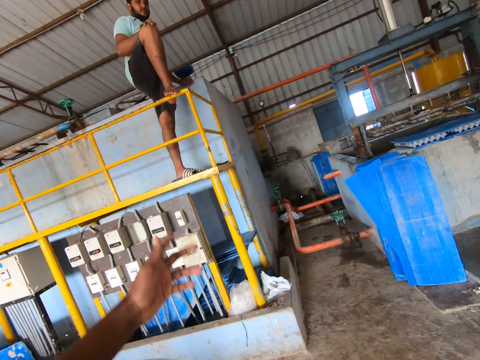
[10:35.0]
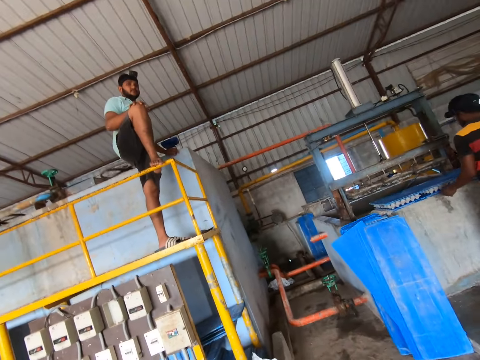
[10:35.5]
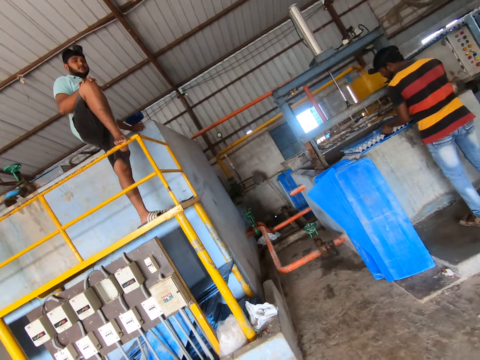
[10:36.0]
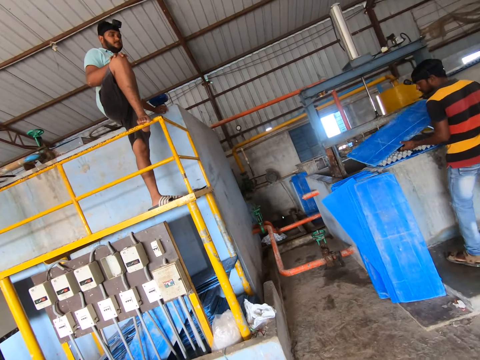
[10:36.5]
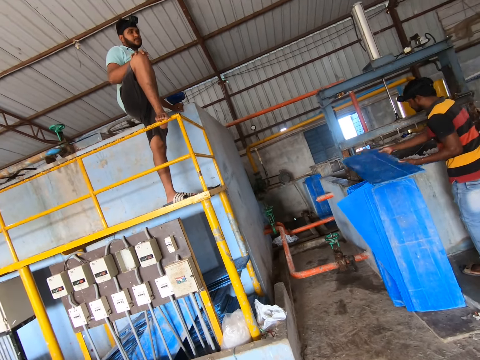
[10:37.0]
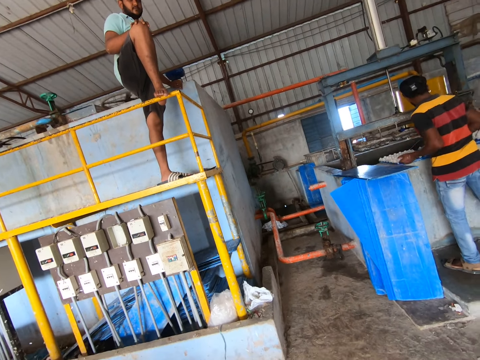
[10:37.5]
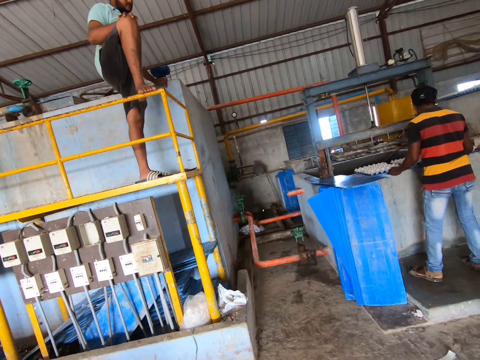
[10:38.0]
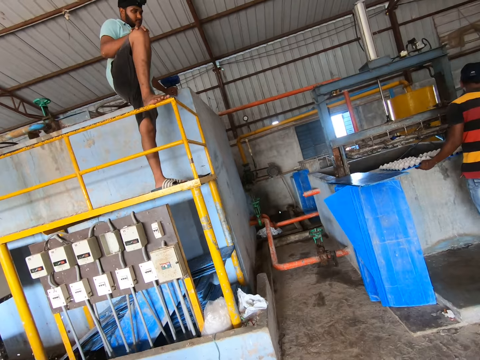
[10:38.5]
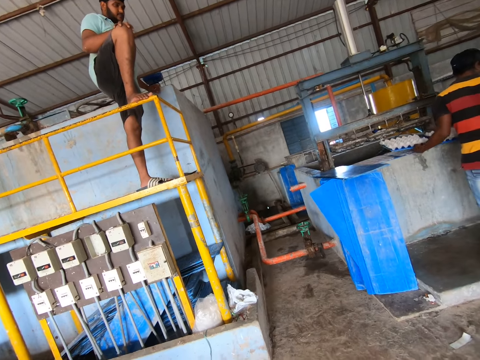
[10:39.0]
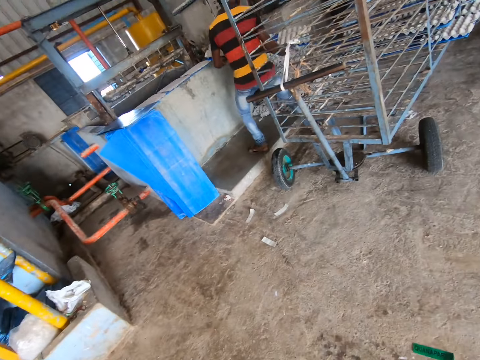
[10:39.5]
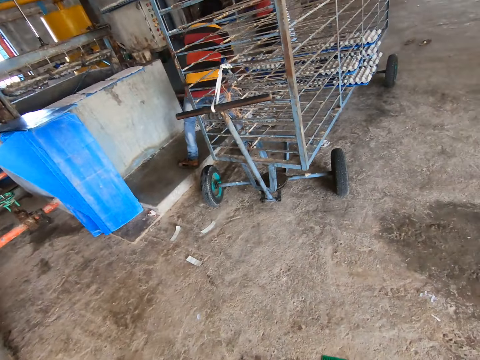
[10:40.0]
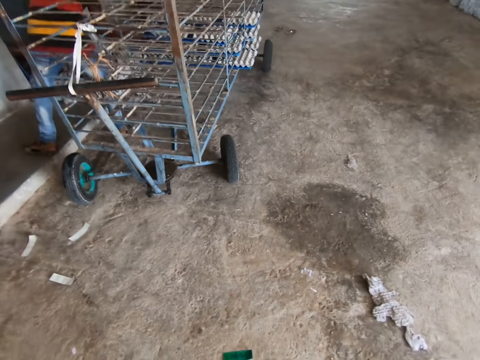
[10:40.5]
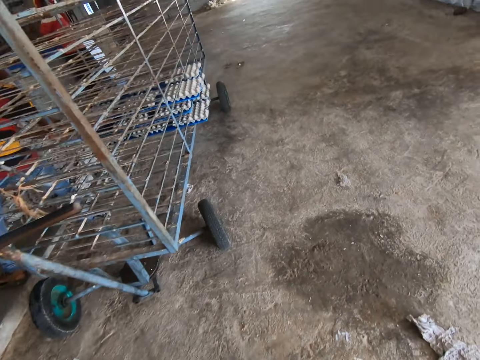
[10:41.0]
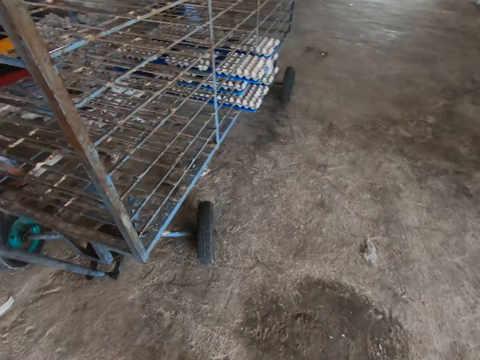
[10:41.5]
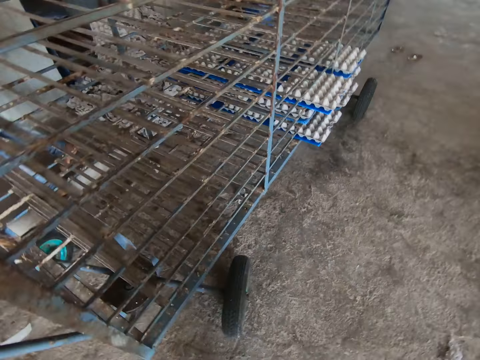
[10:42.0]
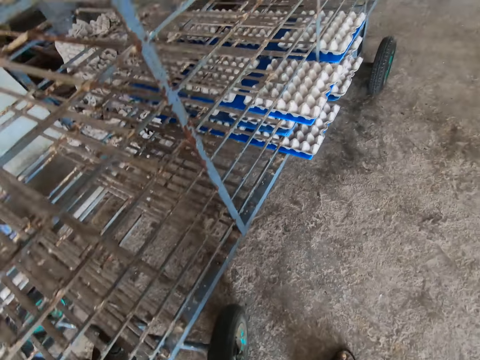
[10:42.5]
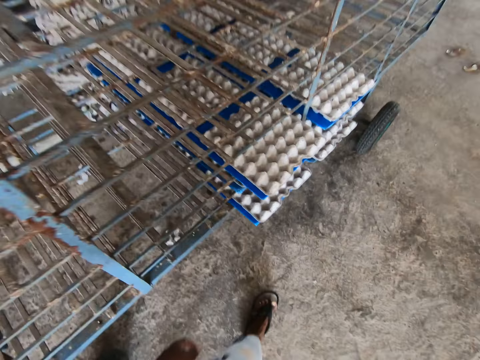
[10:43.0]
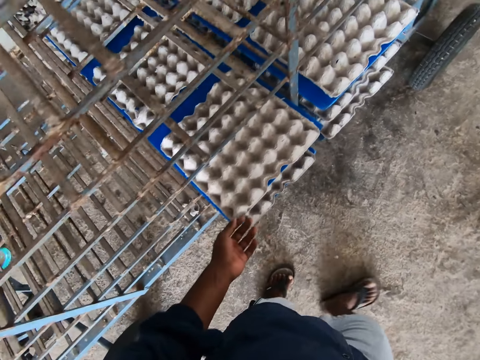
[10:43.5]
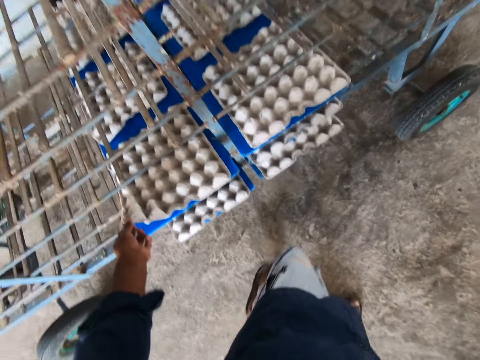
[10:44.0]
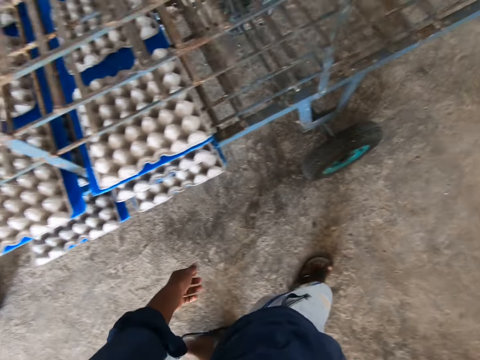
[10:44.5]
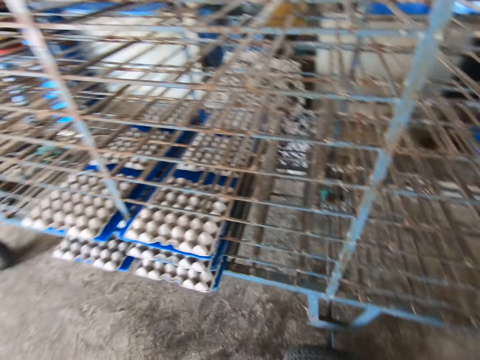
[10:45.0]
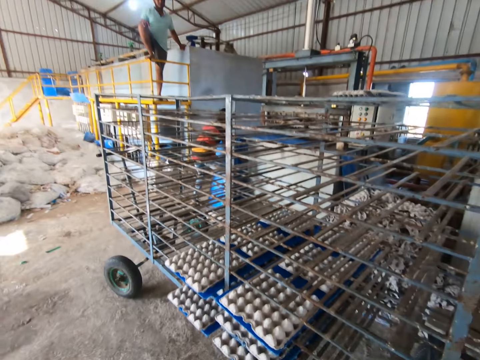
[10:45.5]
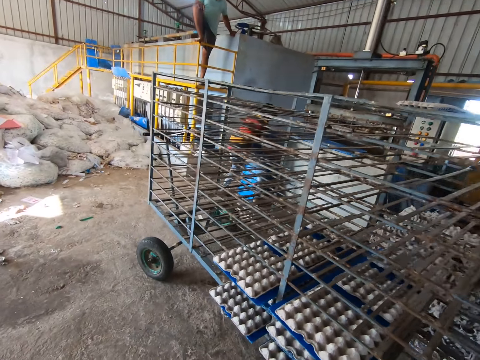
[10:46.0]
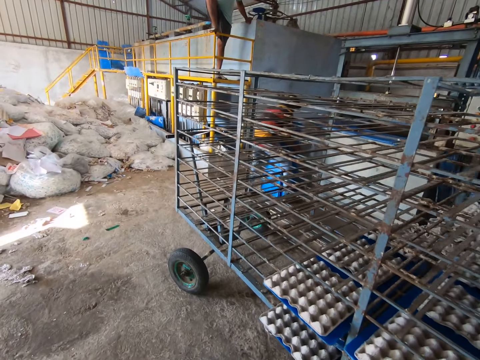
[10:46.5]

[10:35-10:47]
The camera wearer stretches a hand. A man takes a tray from some paper crates with both hands. The man drops the tray on the tray on the floor with both hands. The camera wearer converses with another man. The first man carries a tray and the paper crates from the fourdrinier machine with both hands and puts the tray and the paper crates in the shelf with both hands. The camera wearer looks at another man. He looks at a movable tray. He moves towards a stand. He moves a hand. He touches a paper crate on a tray in the shelf with his left hand. He lifts the paper crate from the tray in the shelf with his left hand. Another man interacts with the camera wearer. The camera wearer looks at the stand.

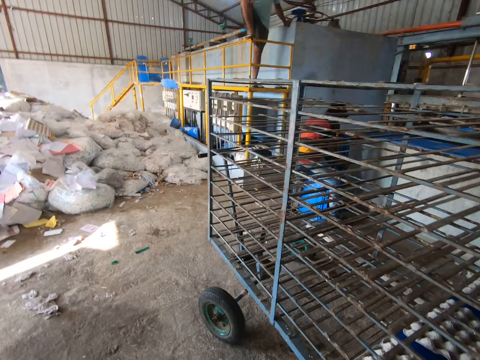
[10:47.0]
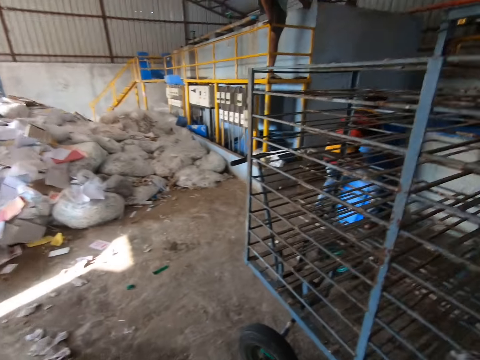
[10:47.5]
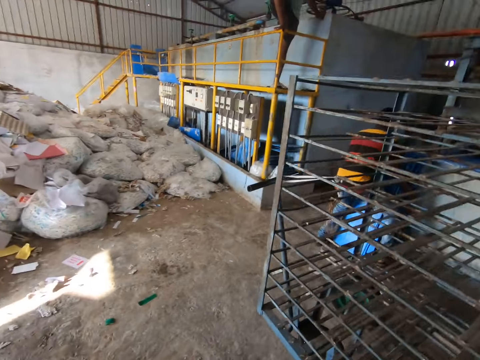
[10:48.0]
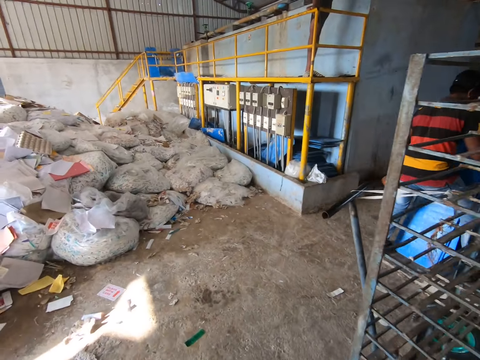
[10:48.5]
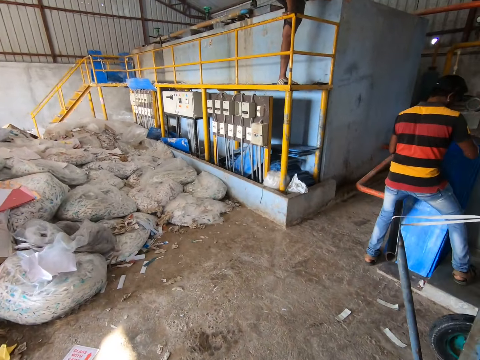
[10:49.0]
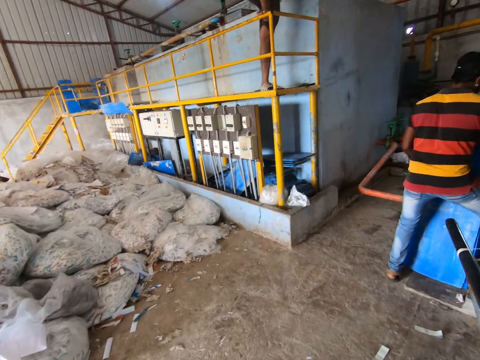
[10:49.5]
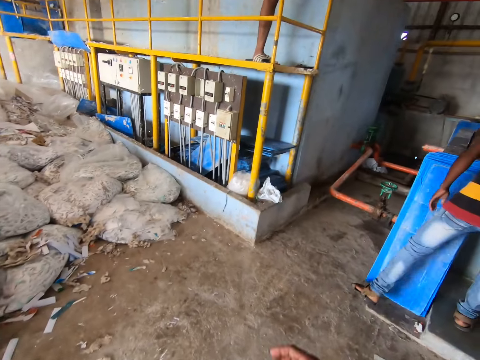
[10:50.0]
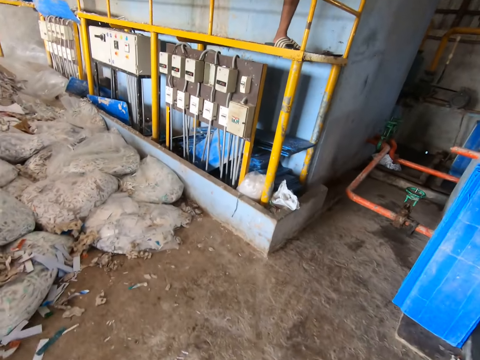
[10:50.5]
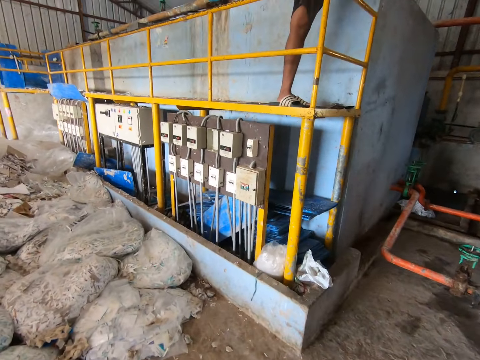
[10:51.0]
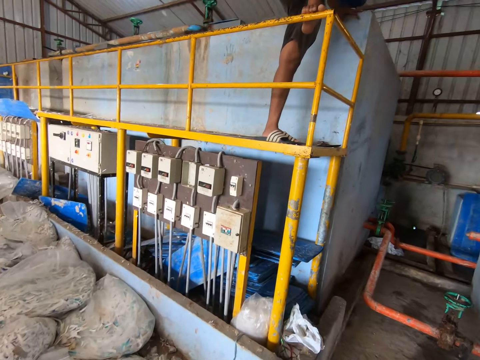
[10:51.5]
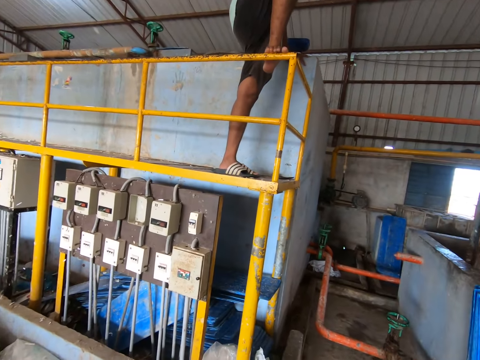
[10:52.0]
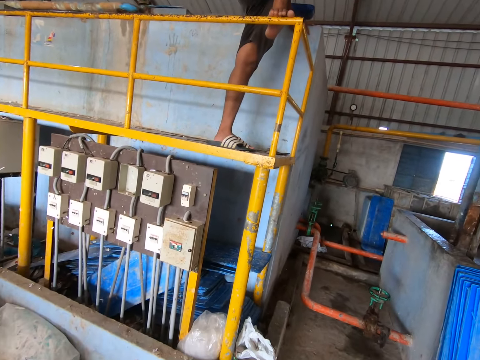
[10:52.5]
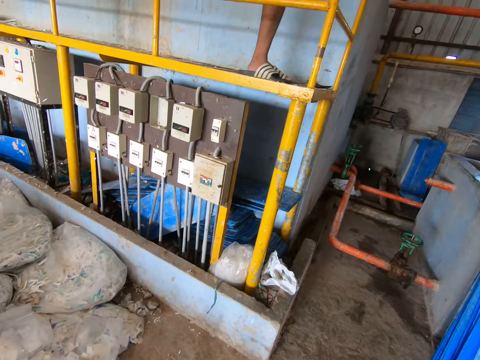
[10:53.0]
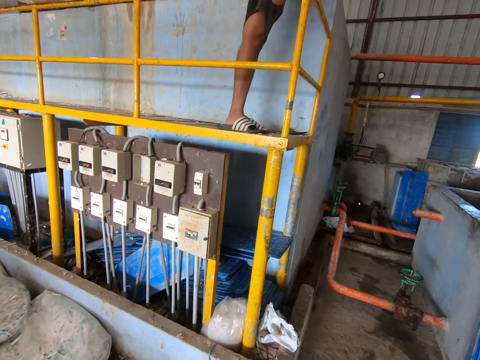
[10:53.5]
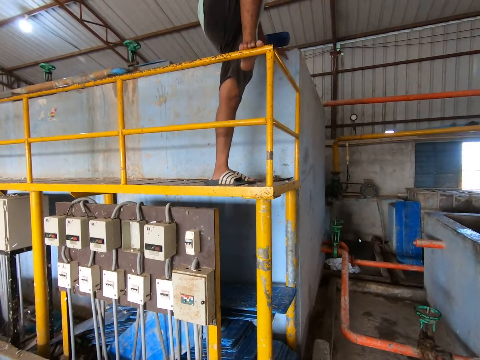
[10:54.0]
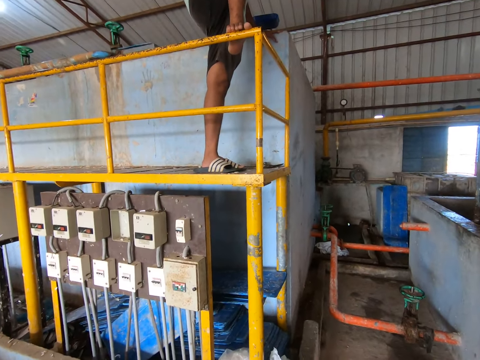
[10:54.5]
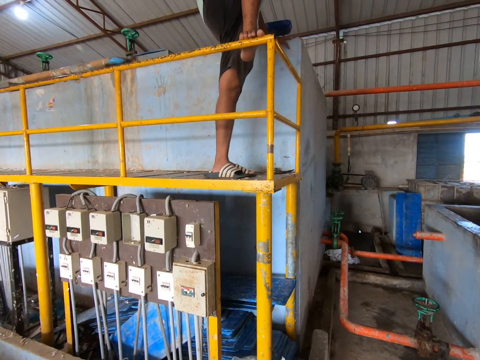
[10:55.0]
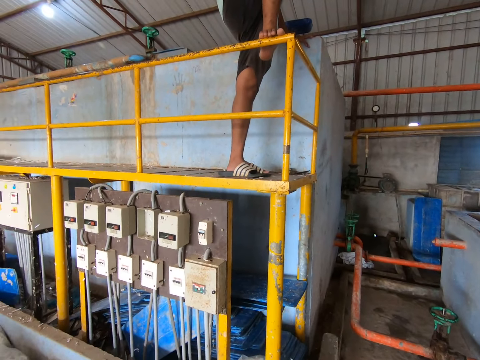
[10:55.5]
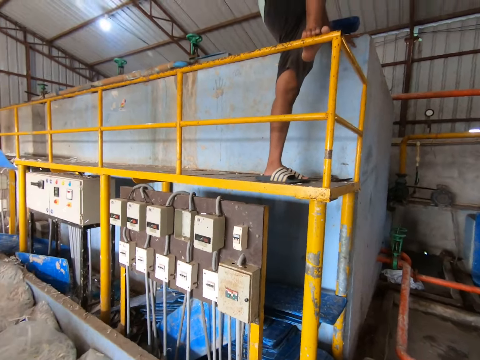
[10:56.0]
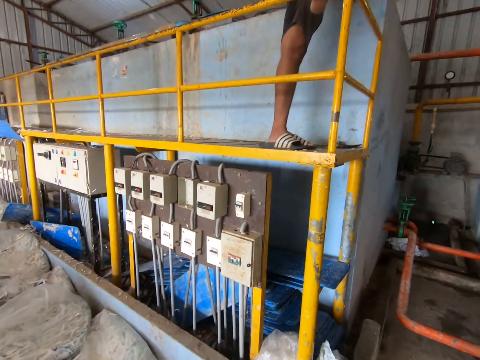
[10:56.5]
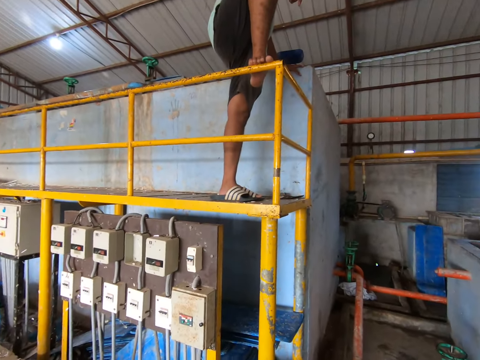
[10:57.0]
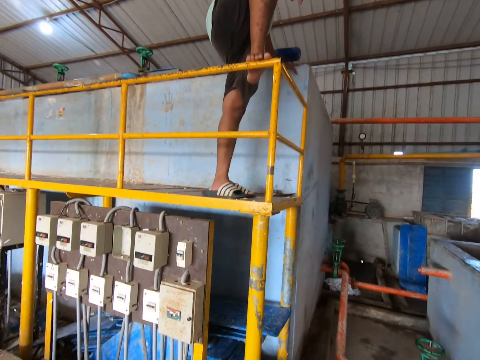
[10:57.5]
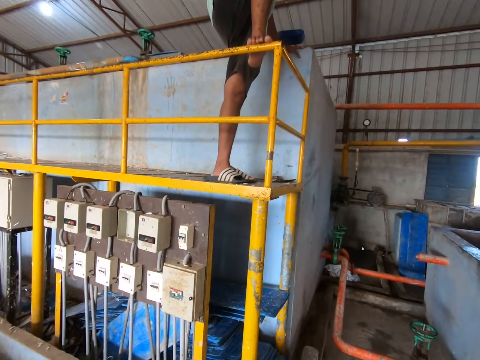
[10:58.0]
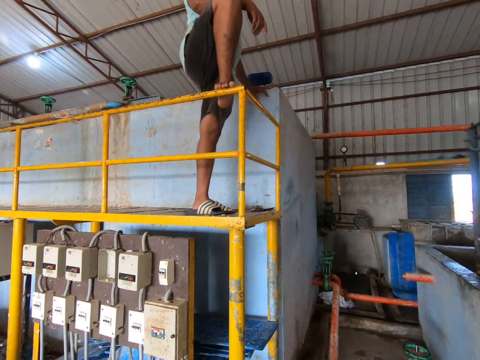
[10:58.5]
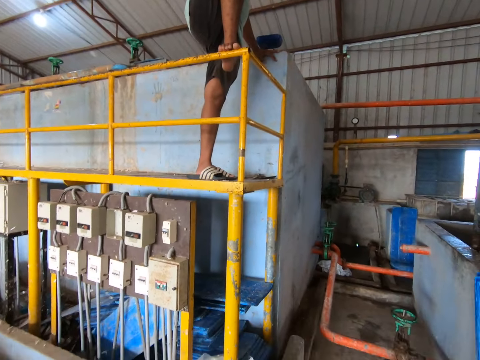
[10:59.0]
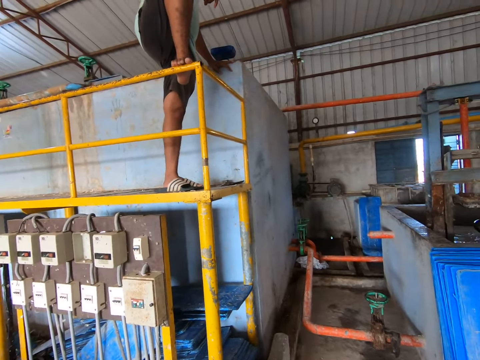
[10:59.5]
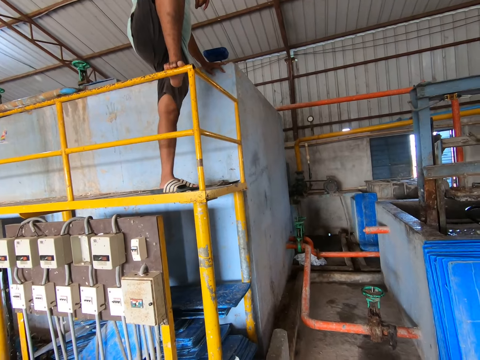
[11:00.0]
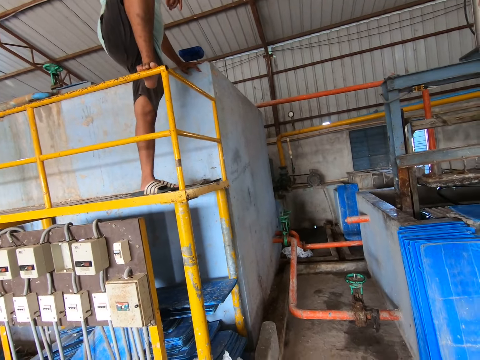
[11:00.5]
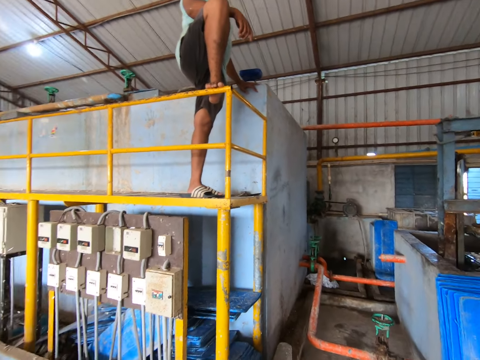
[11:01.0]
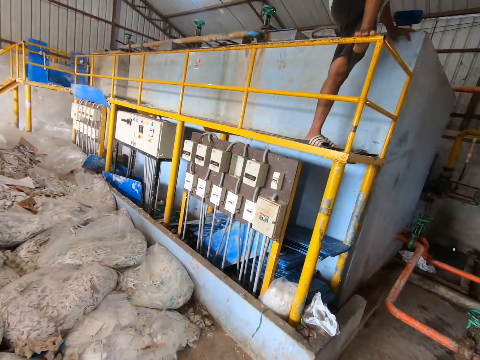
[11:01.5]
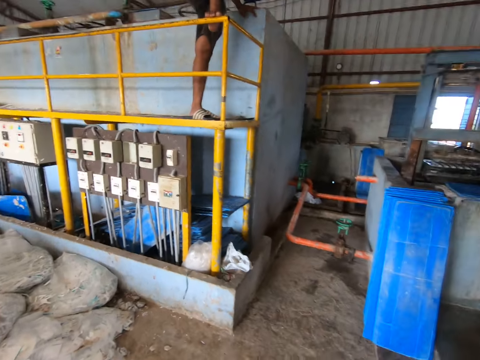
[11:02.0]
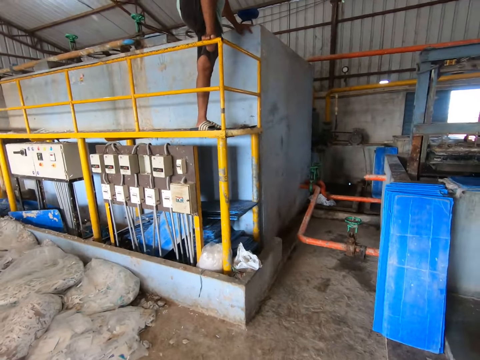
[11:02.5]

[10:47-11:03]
The camera wearer looks around. They look at a man. They raise a hand. They converse with another man.
